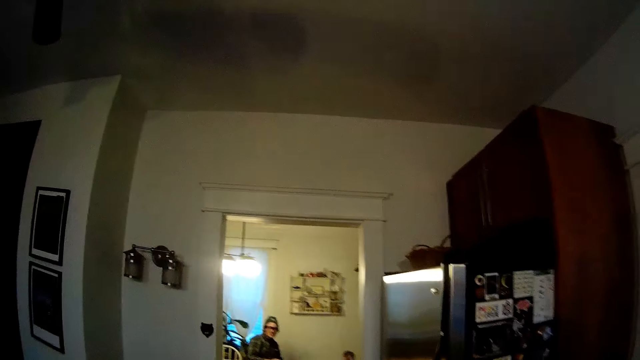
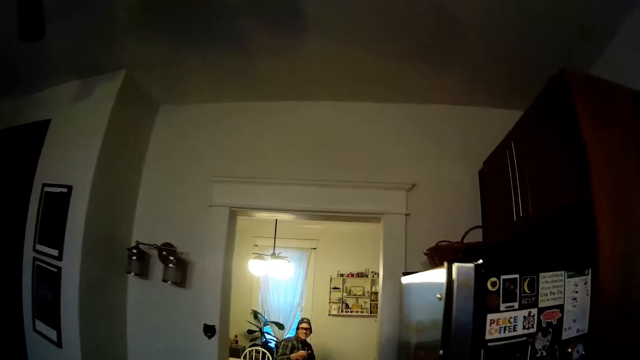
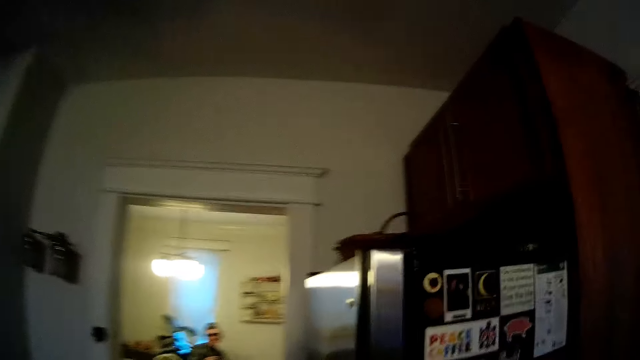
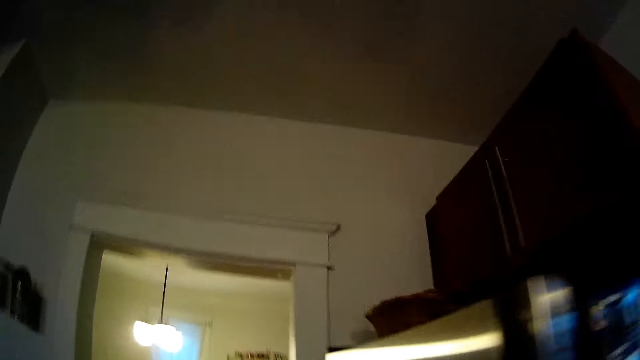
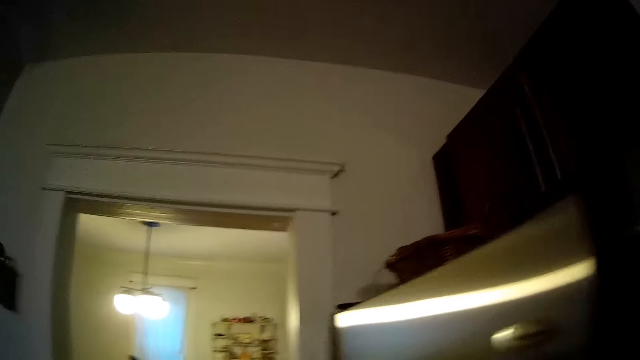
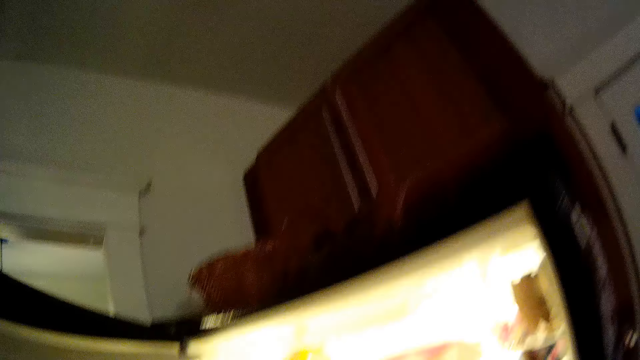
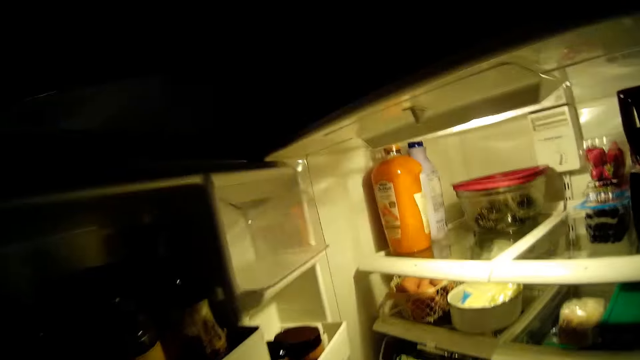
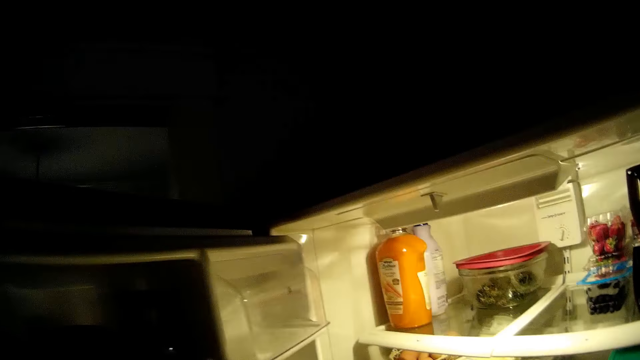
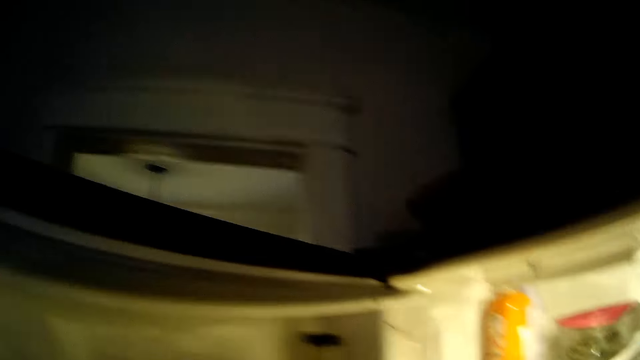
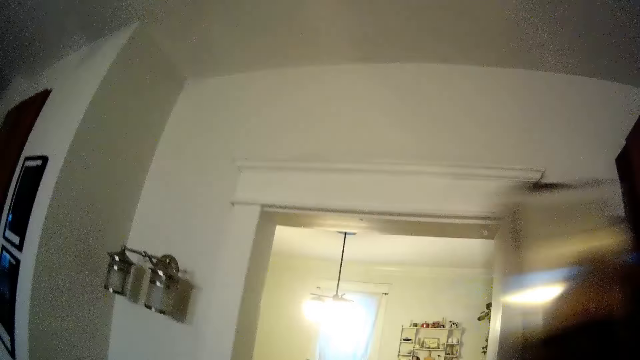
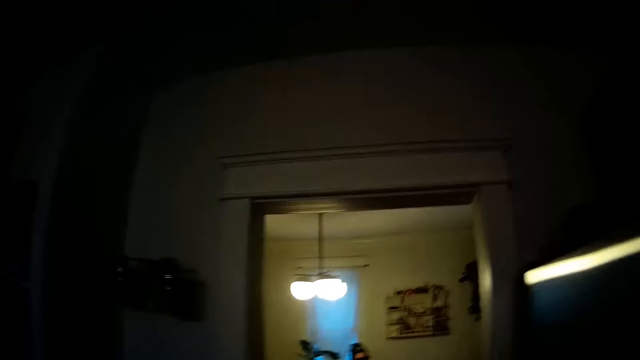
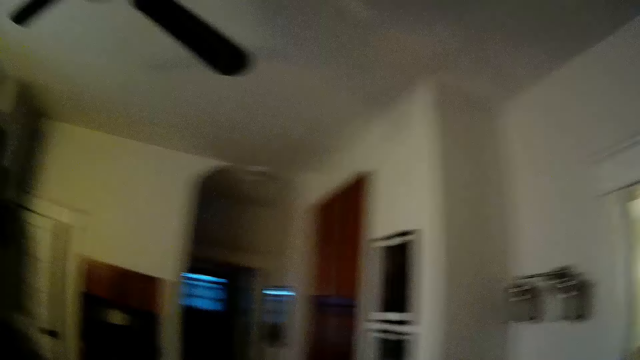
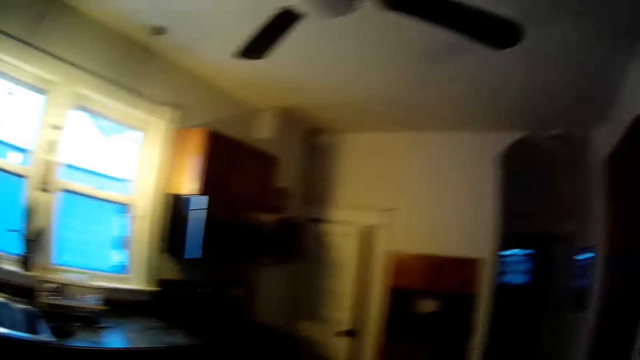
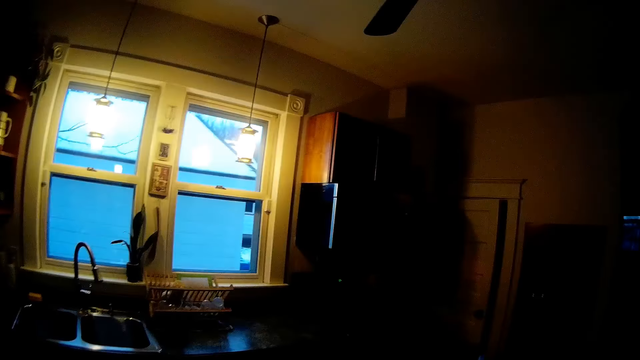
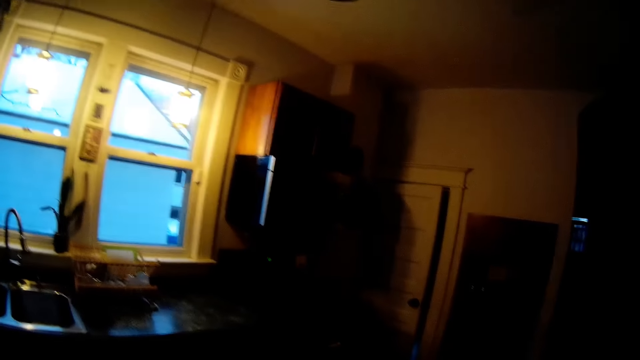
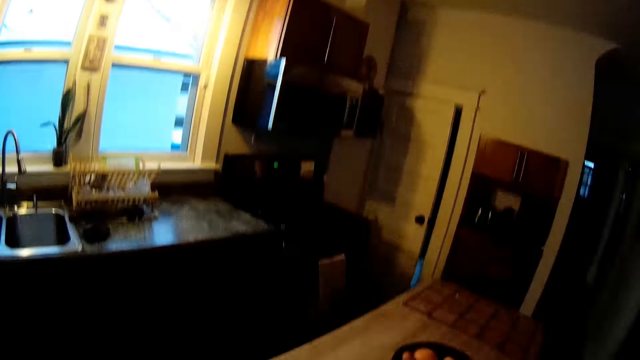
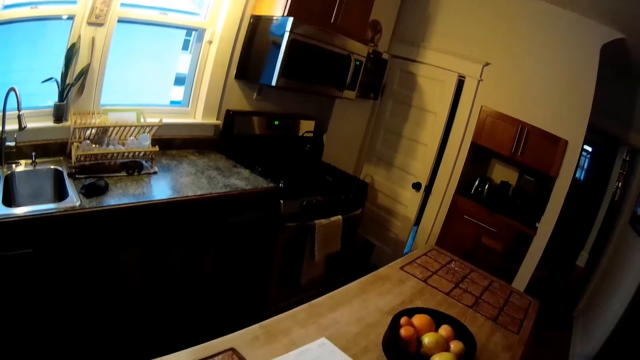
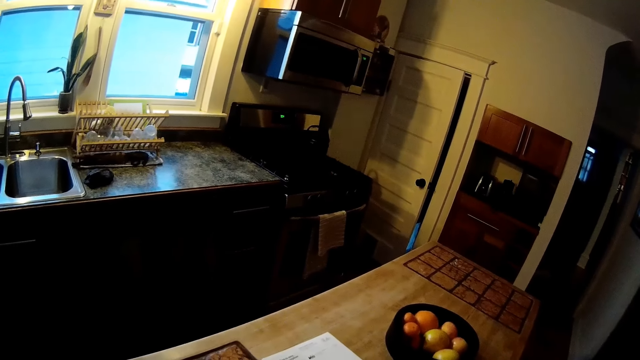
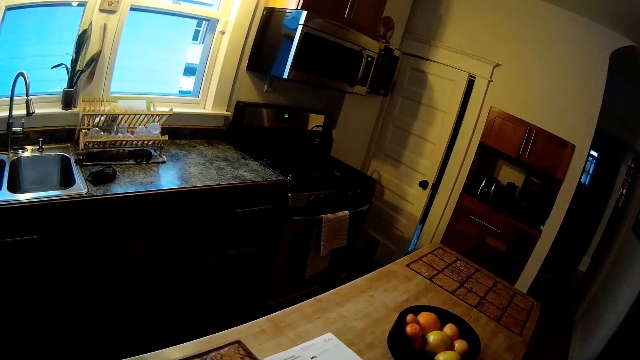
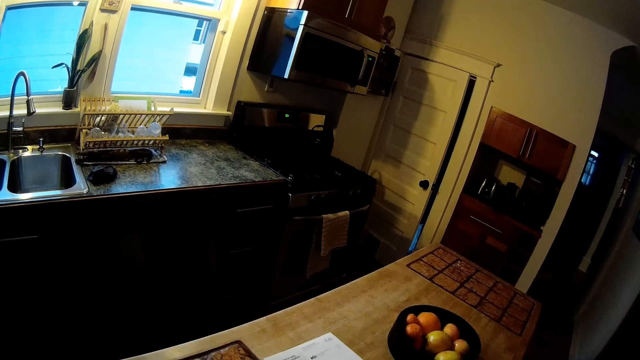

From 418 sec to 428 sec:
The camera wearer opens the fridge with her left hand. She closes the fridge with her left hand.

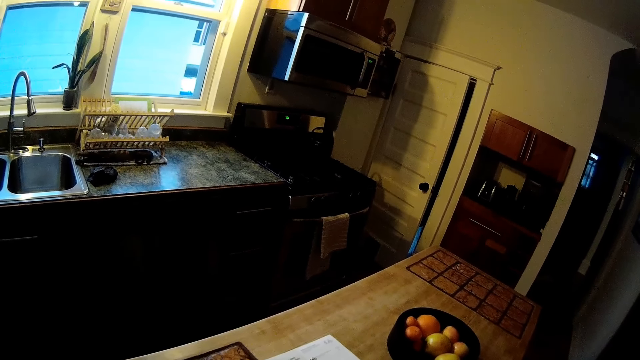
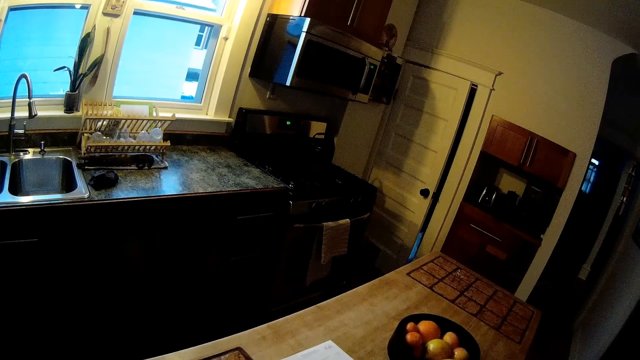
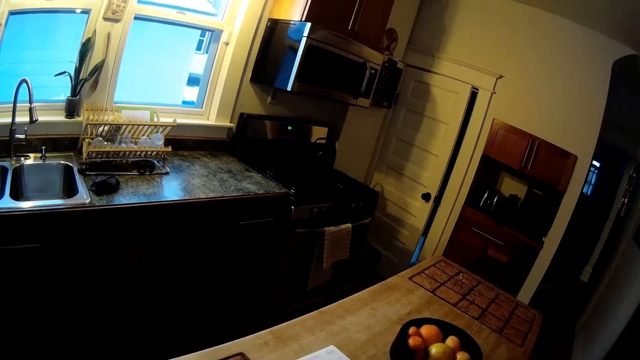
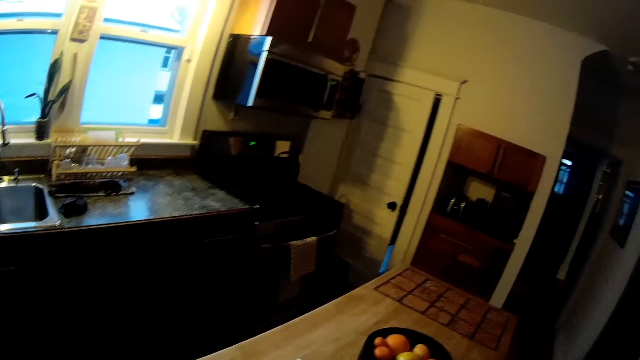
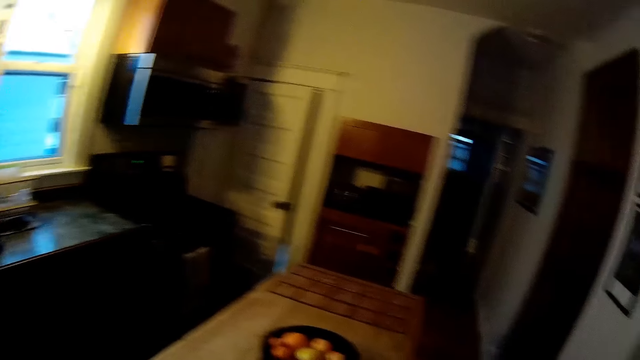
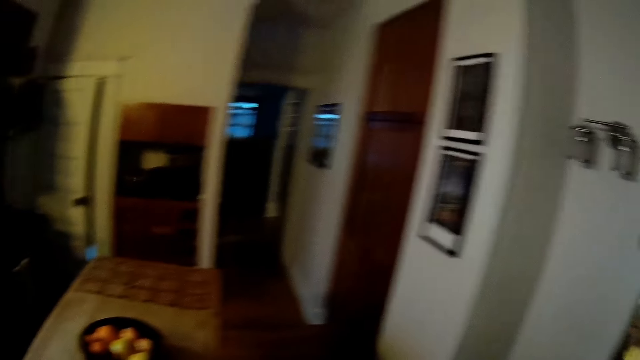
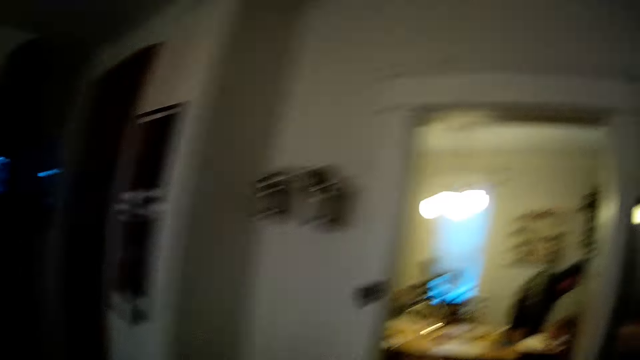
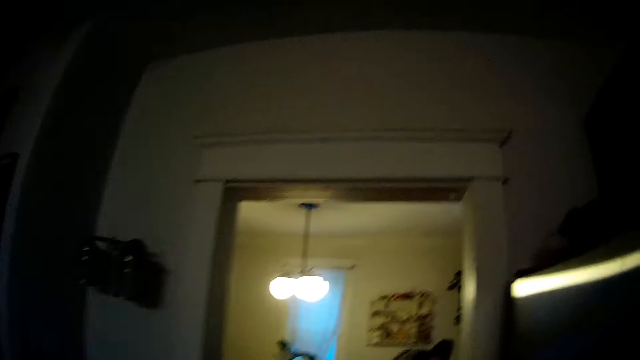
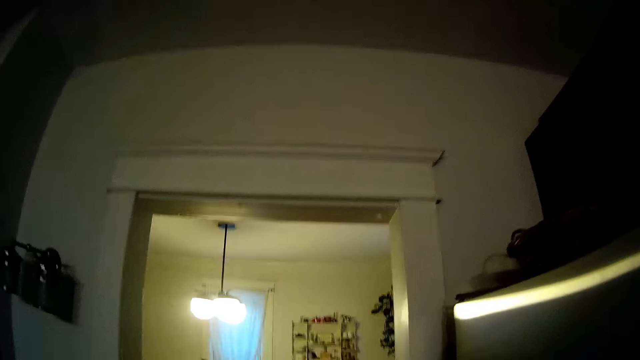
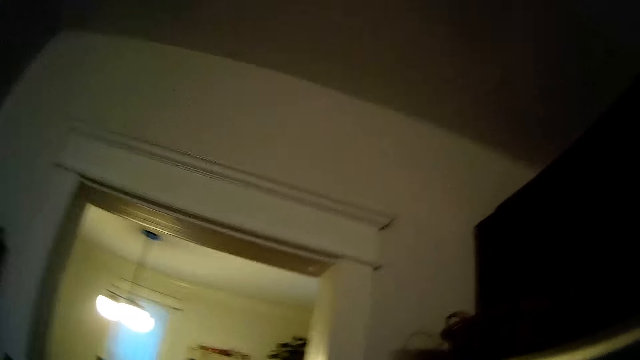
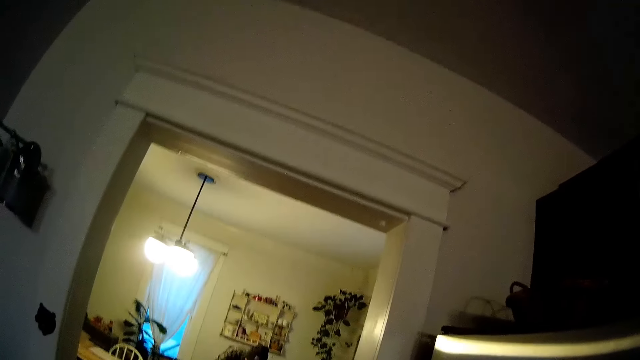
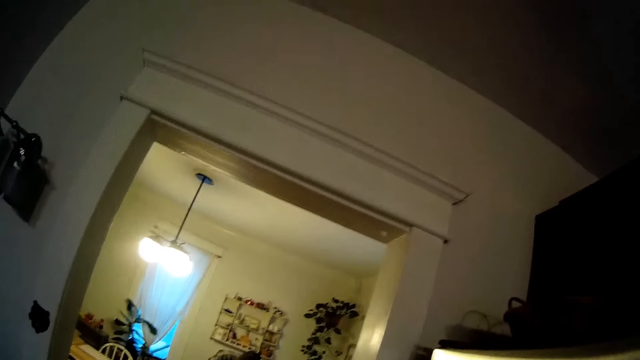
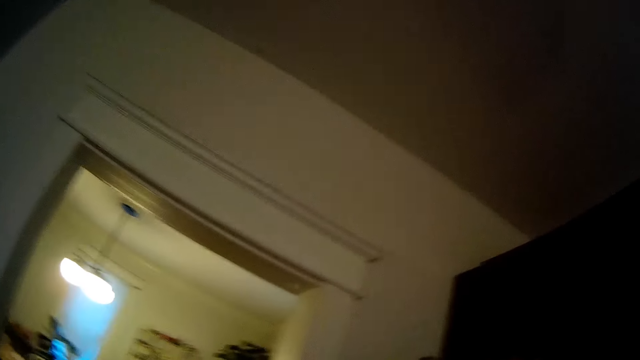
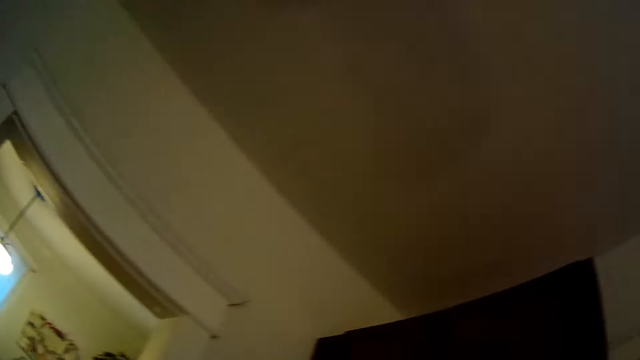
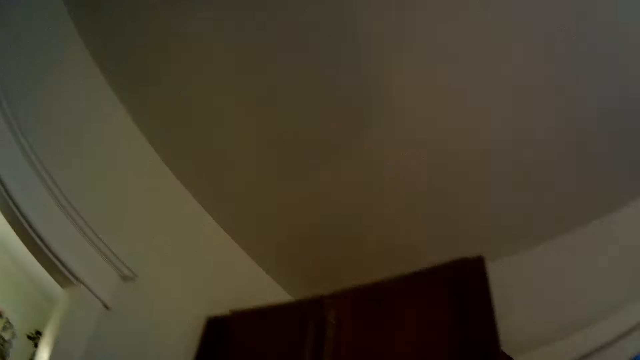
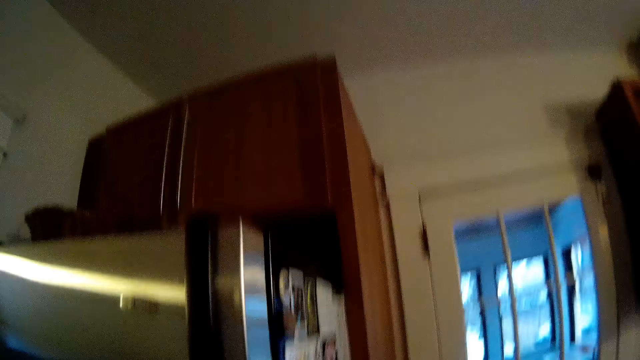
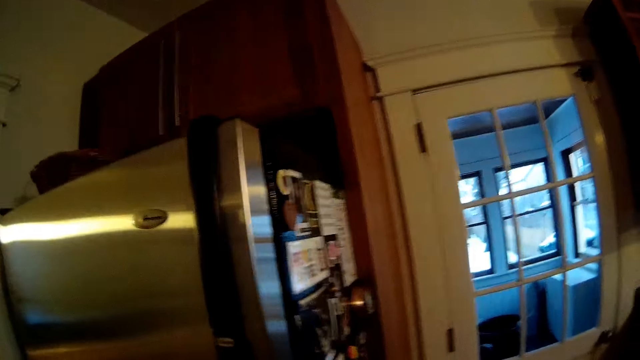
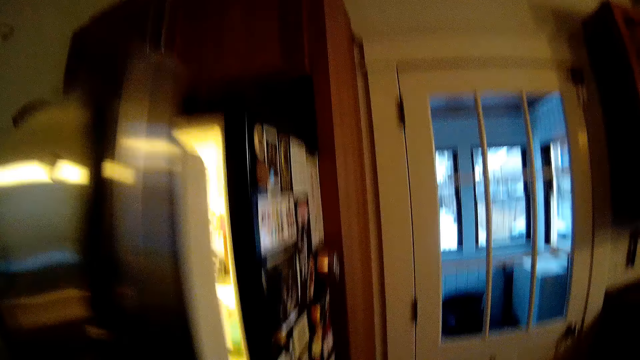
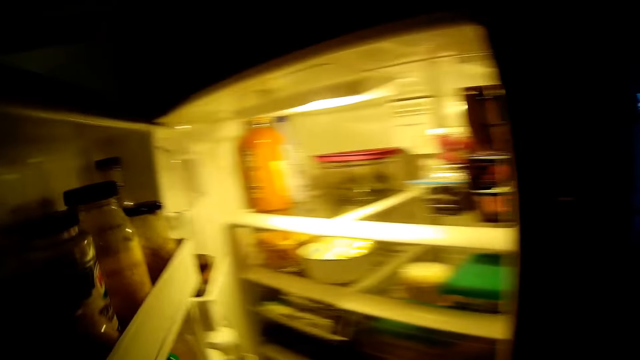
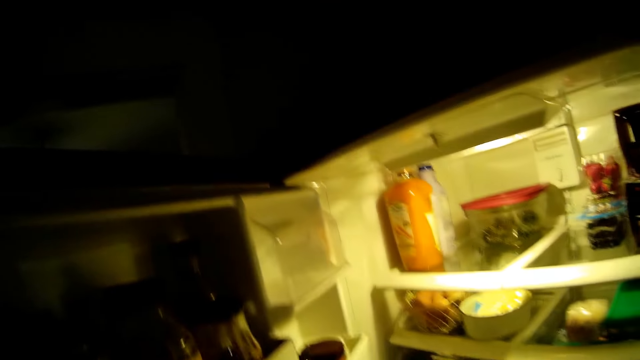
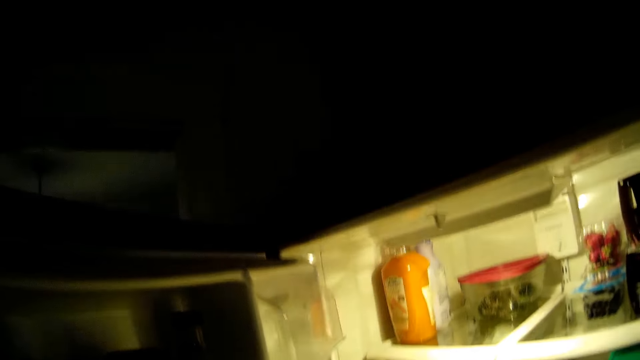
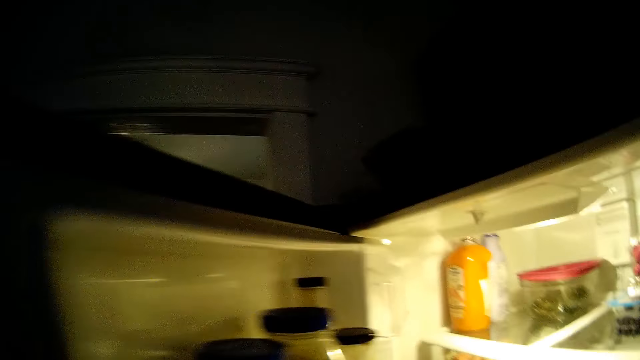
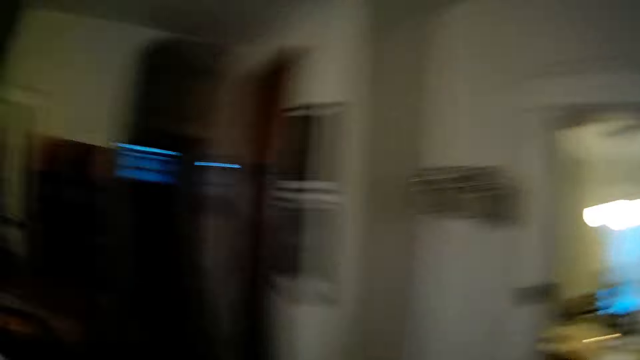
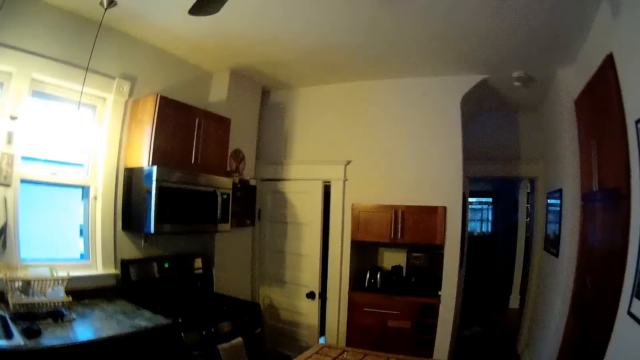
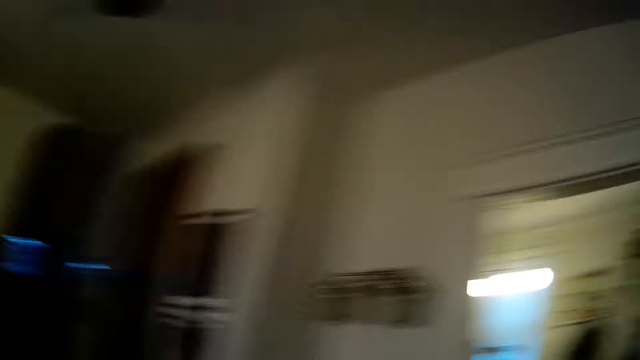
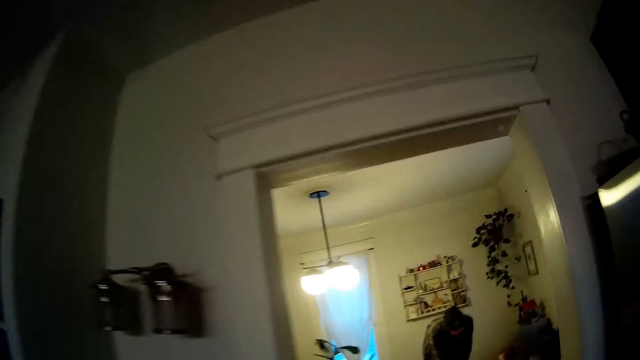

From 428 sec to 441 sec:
The camera wearer looks around. She opens the fridge with her left hand. She closes the fridge with her left hand.
